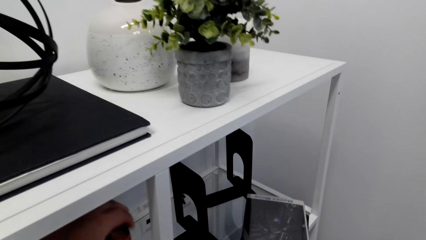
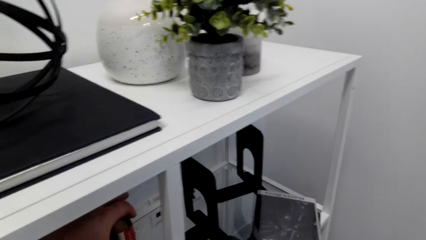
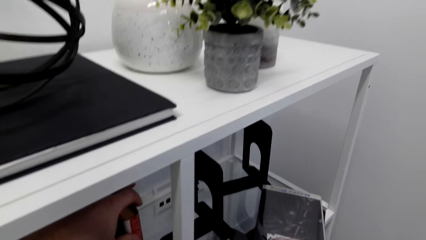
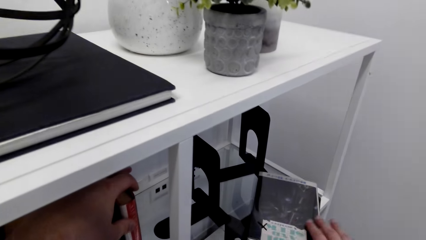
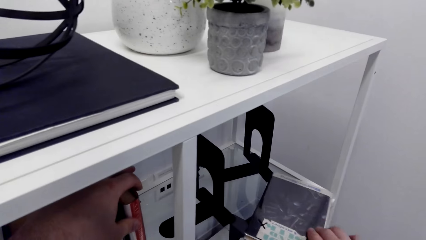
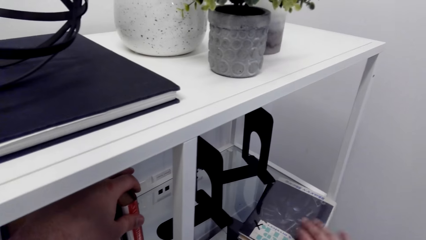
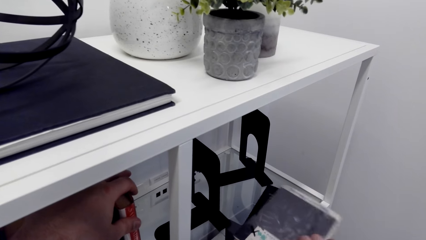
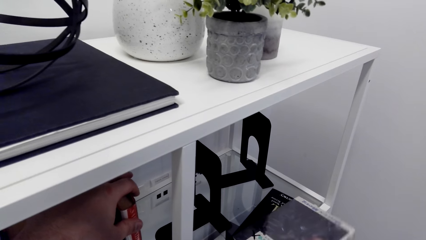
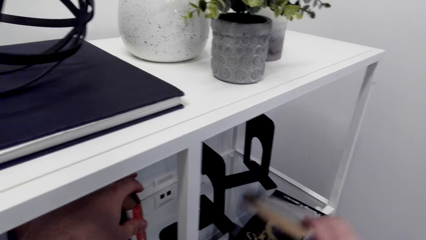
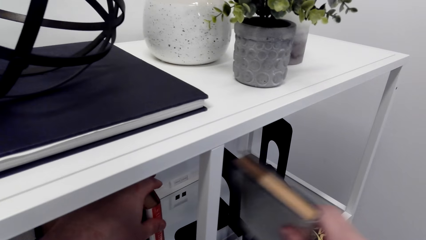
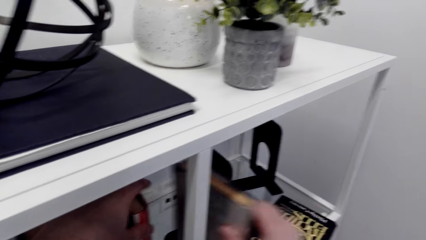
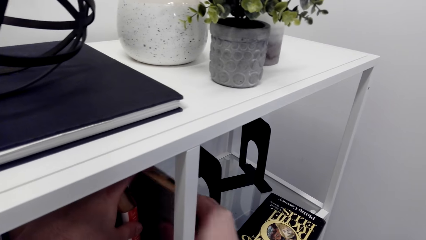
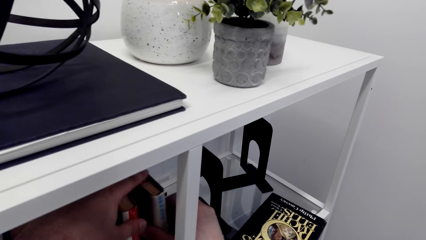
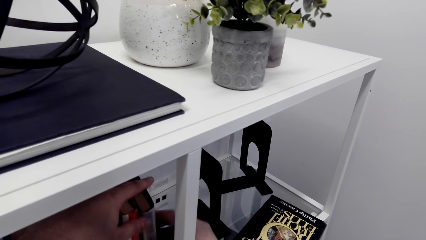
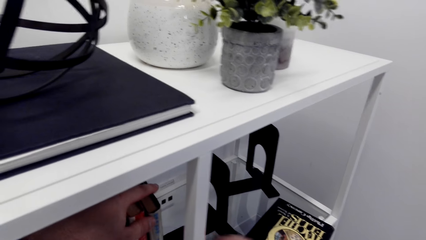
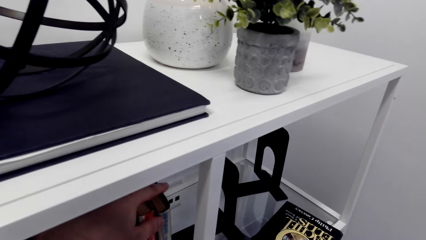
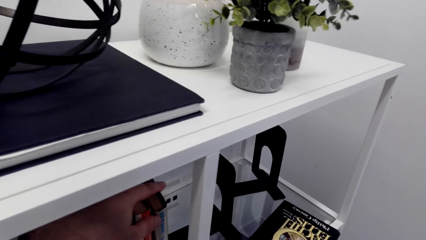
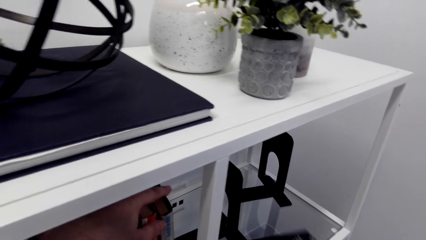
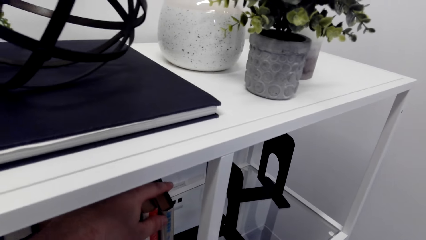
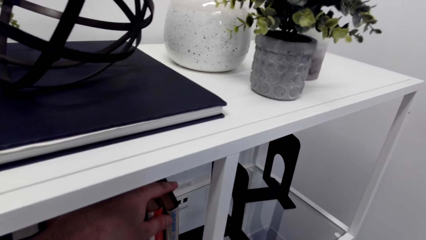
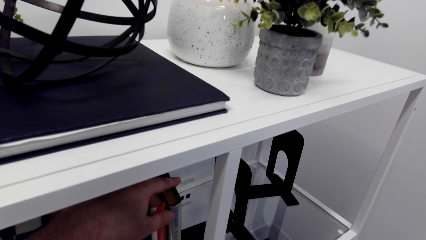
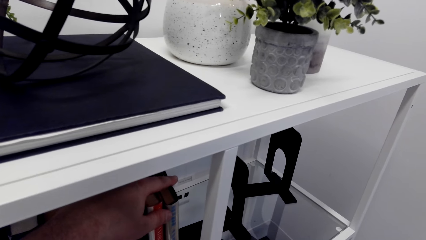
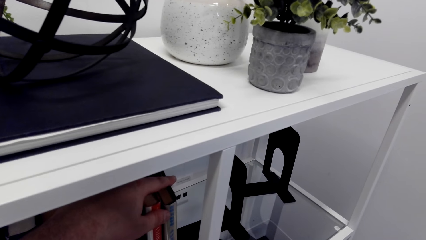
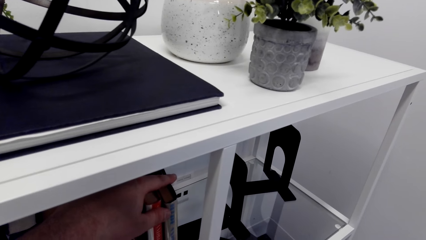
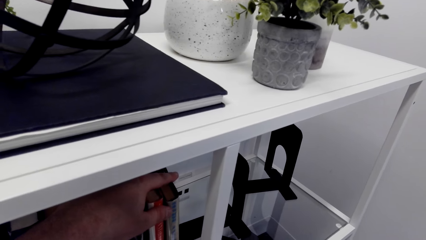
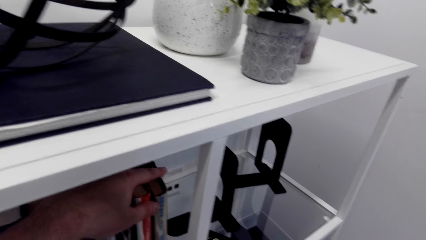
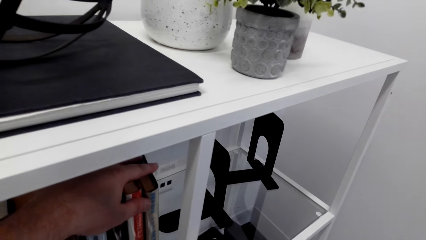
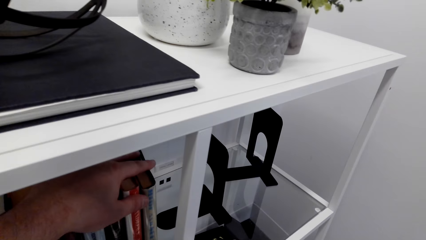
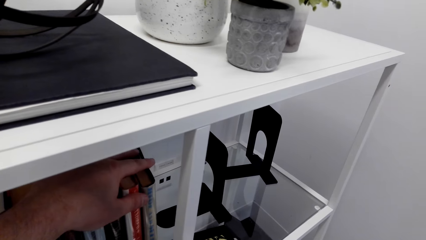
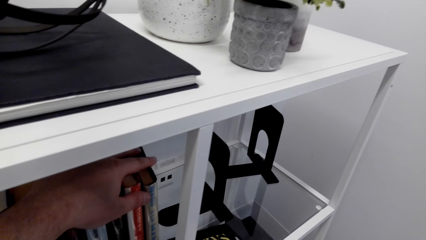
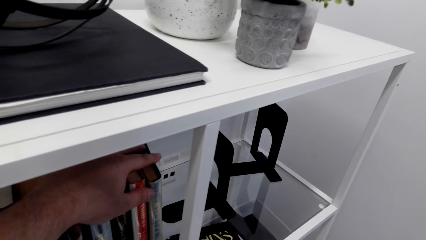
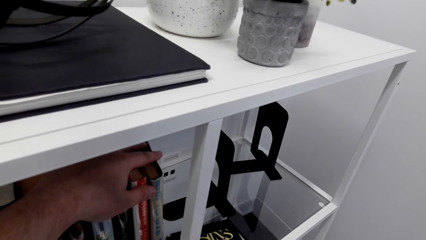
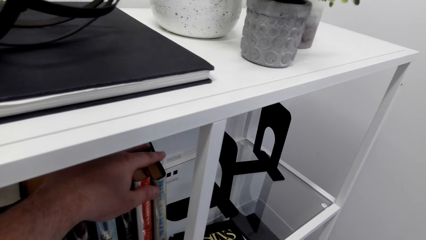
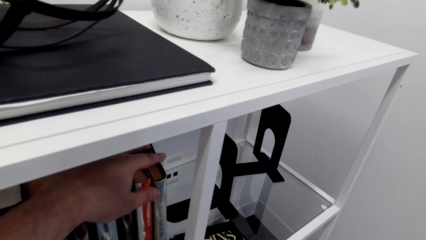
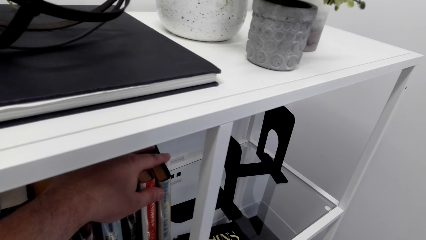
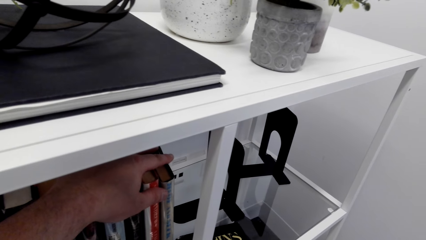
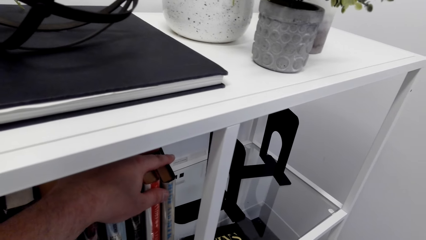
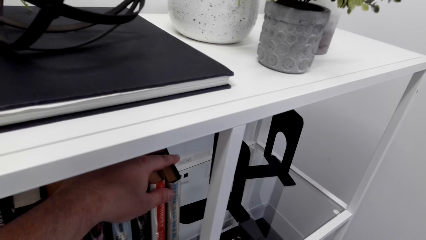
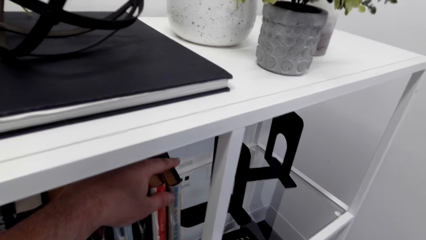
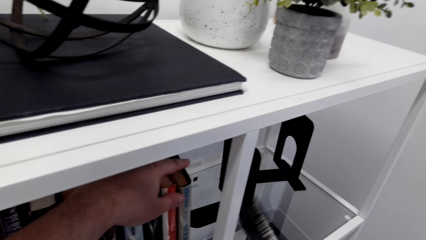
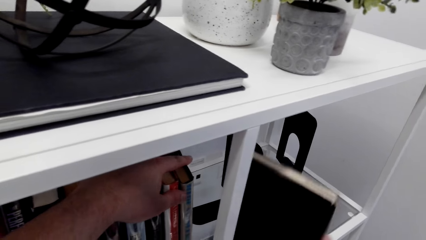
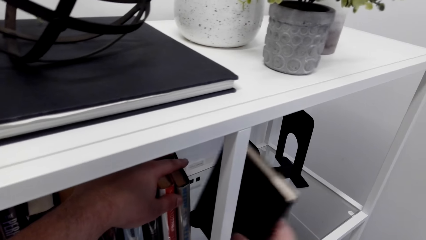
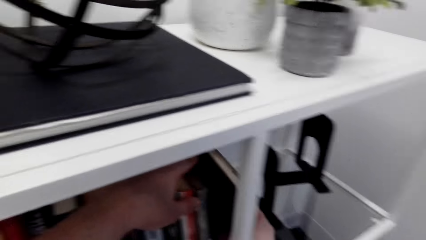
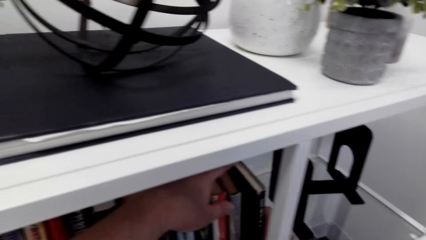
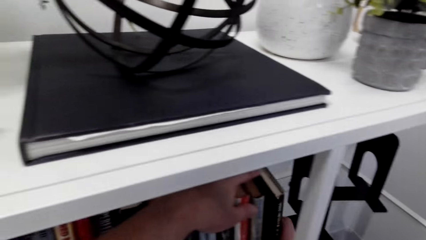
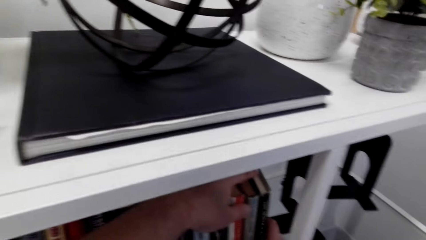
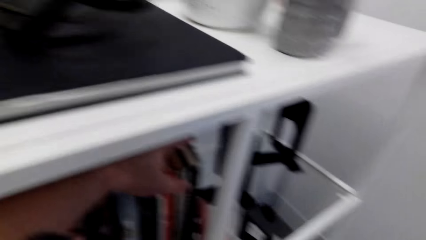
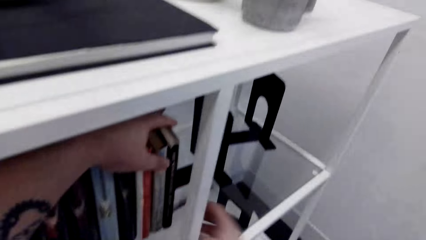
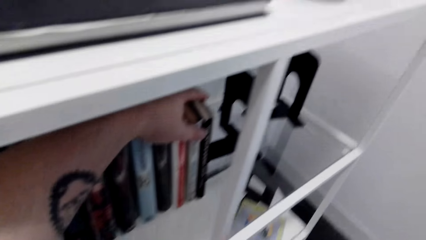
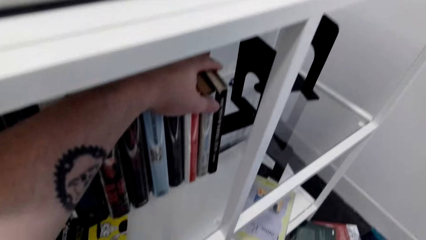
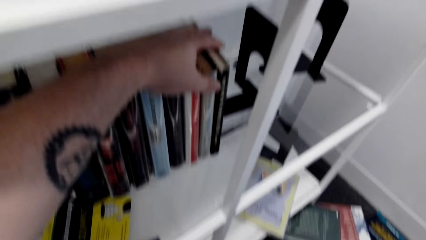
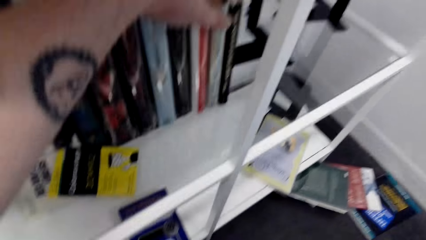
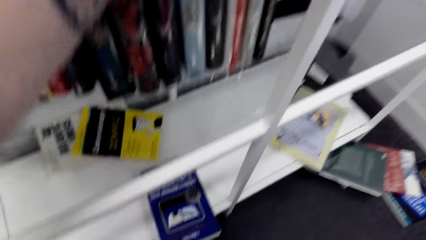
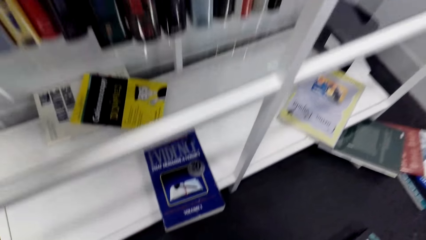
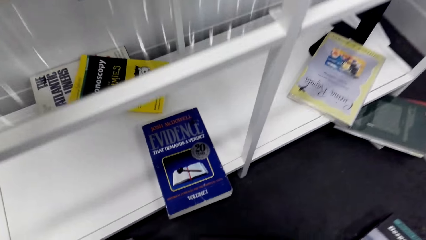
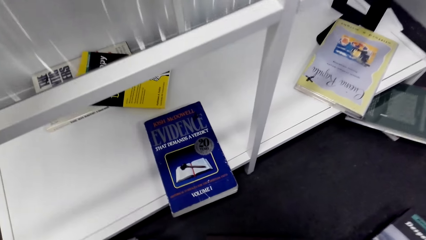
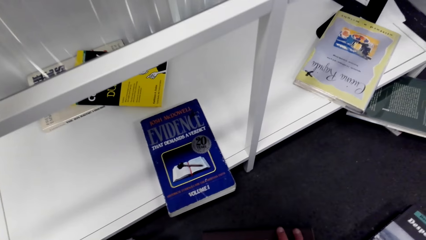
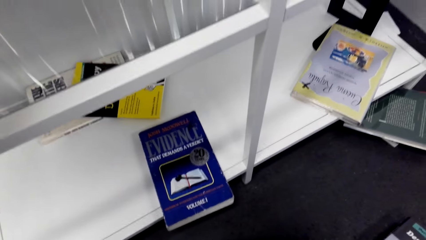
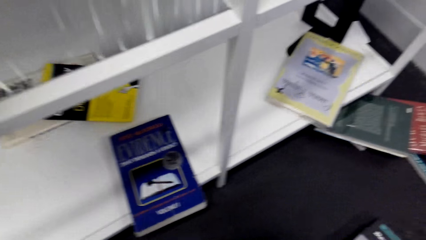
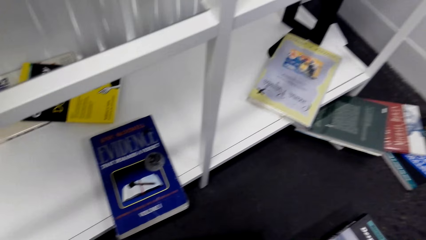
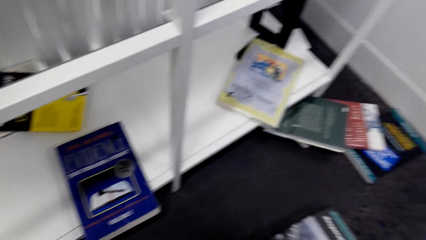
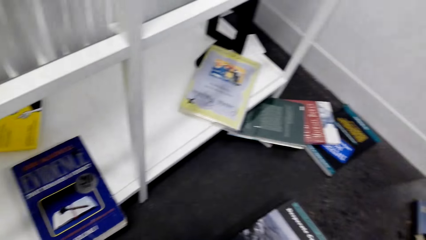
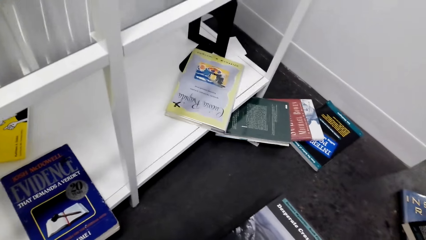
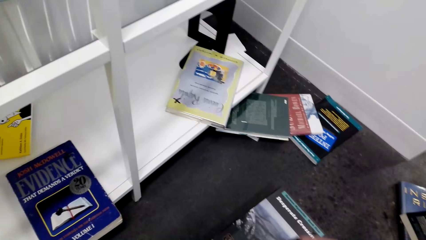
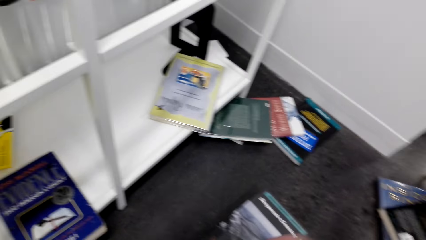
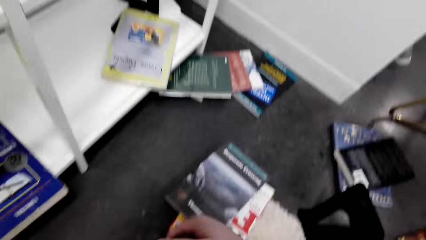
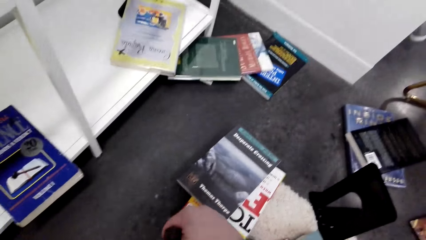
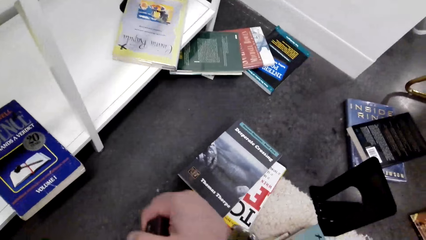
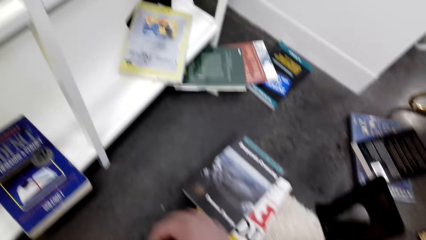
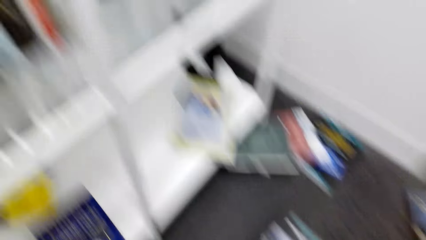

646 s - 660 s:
The camera wearer picks a book from the shelf. They arrange the book on the shelf. They pick a book from the shelf. They arrange the book on the shelf. They pick a book from the shelf.

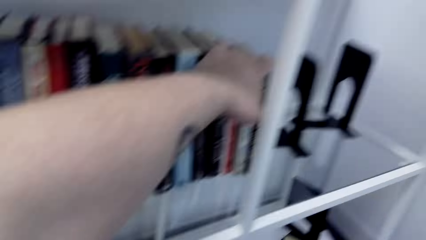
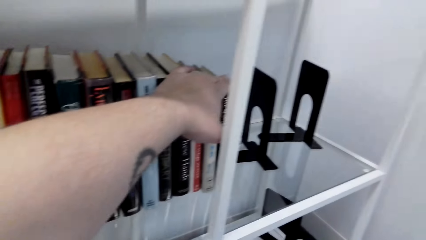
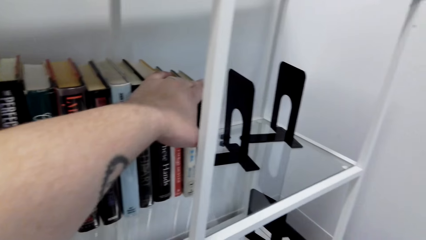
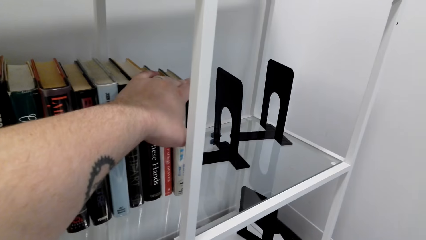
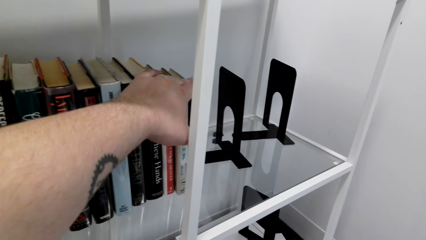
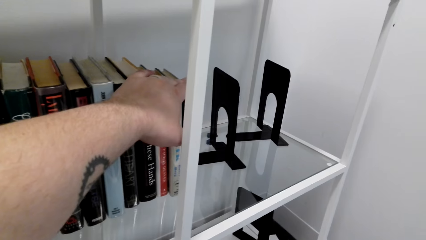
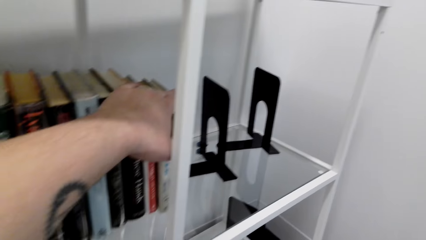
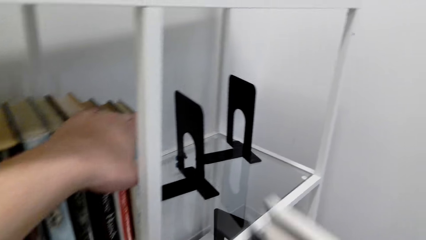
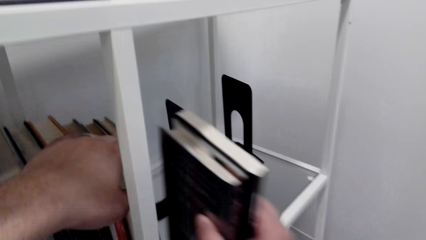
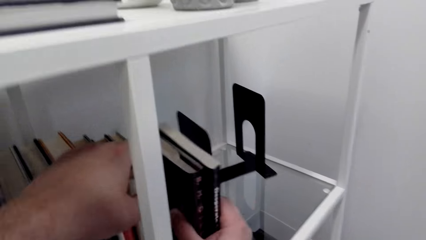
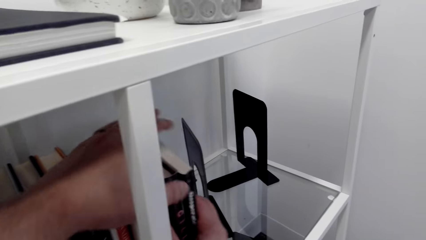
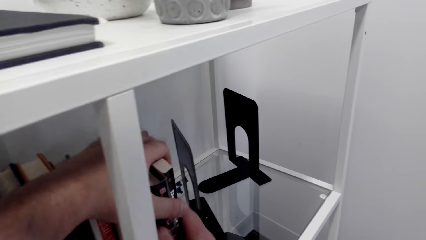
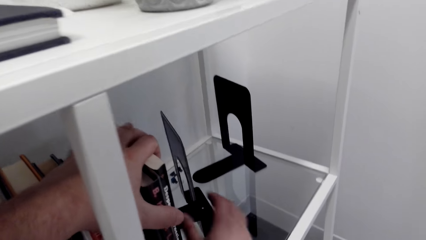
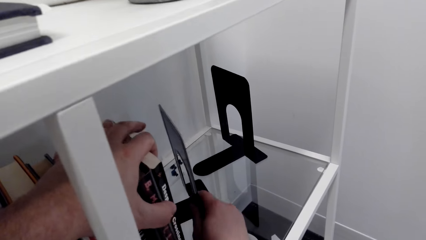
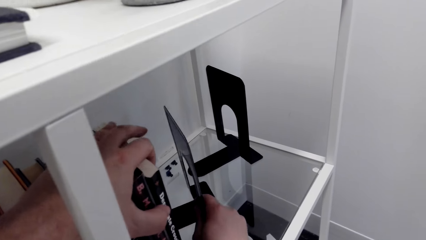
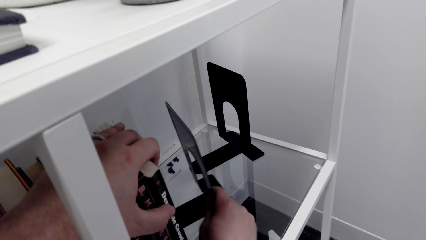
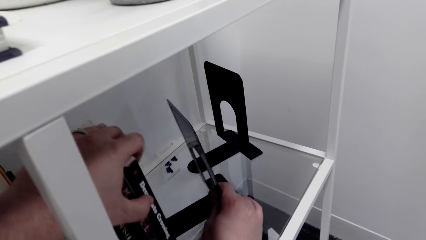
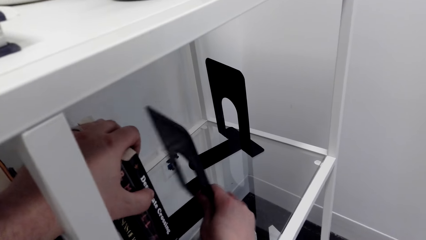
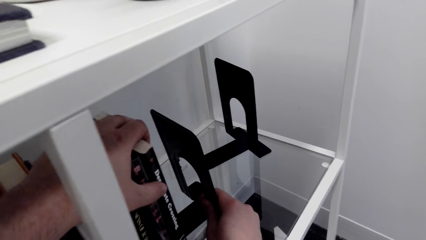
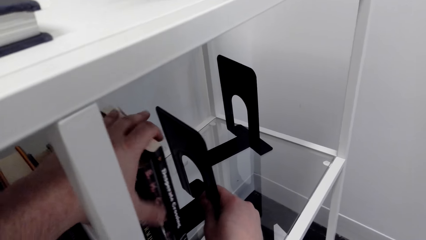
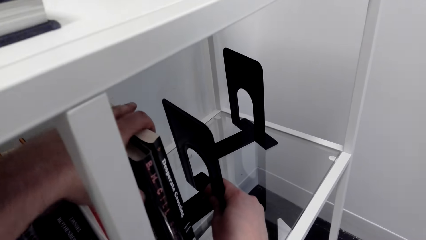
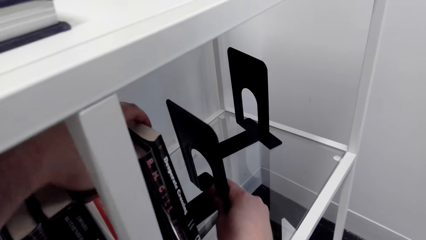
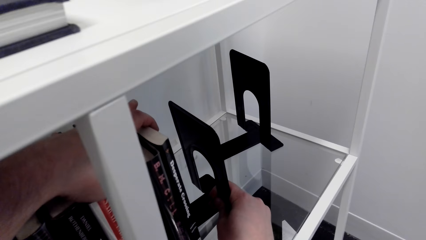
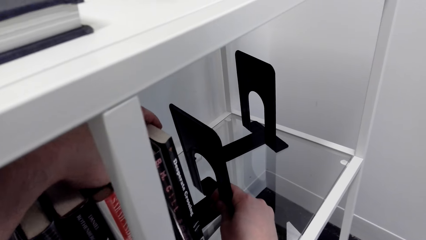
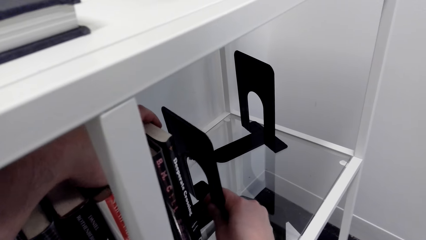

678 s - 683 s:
The camera wearer arranges the books on the shelf. They hold the books with the book holder.
